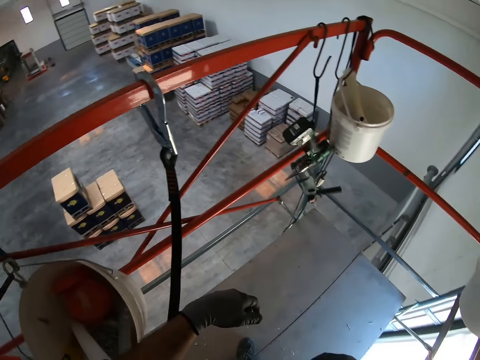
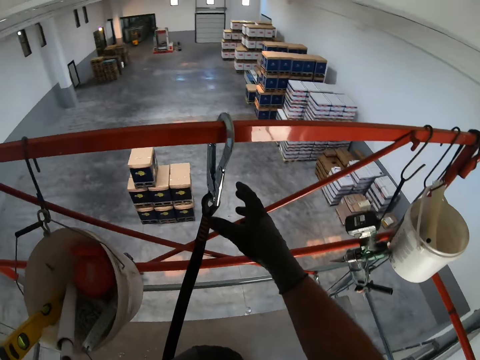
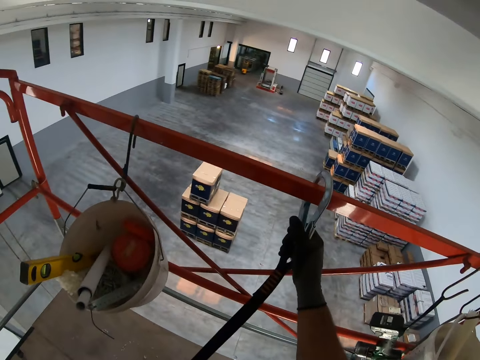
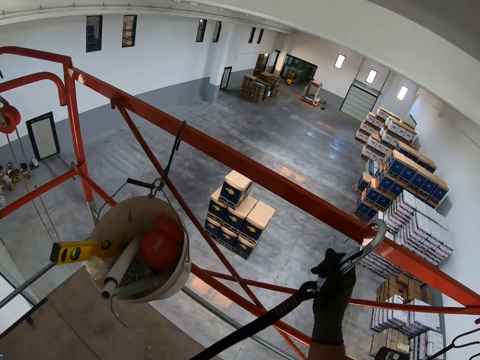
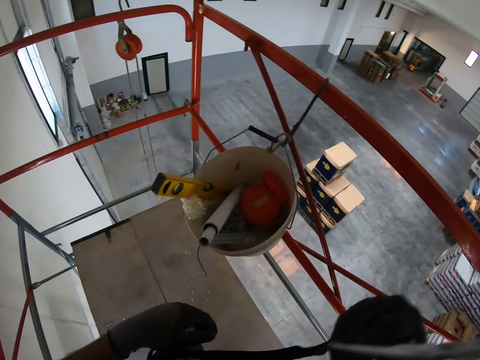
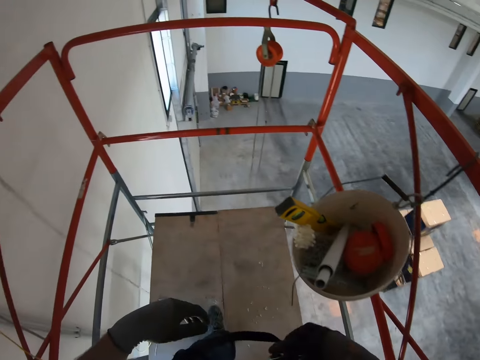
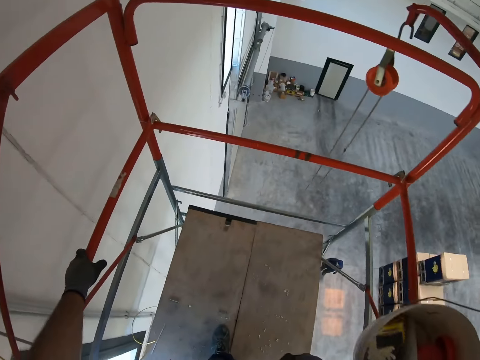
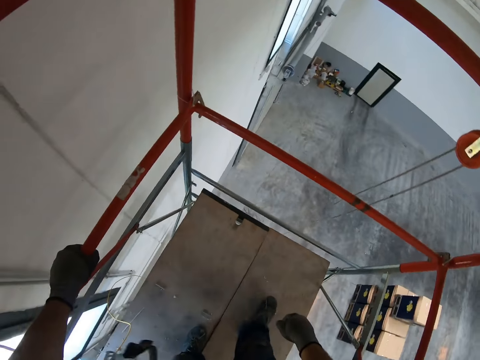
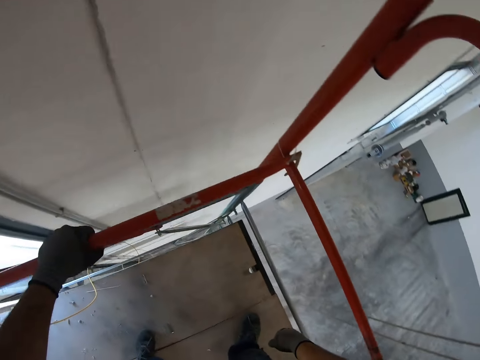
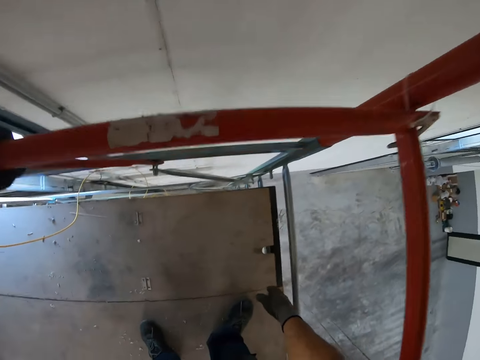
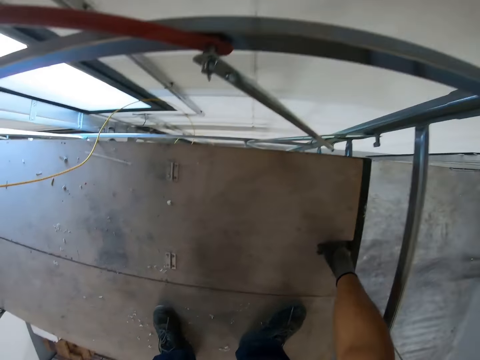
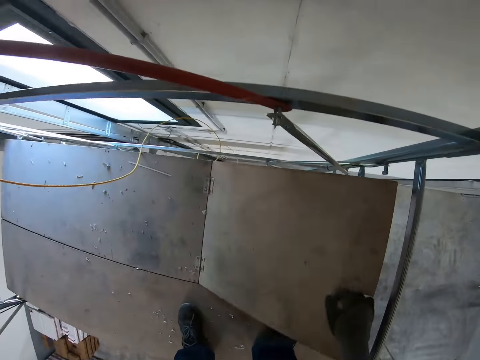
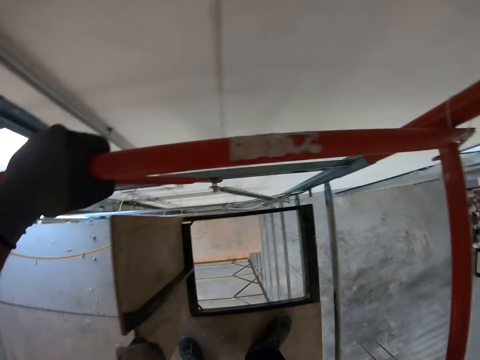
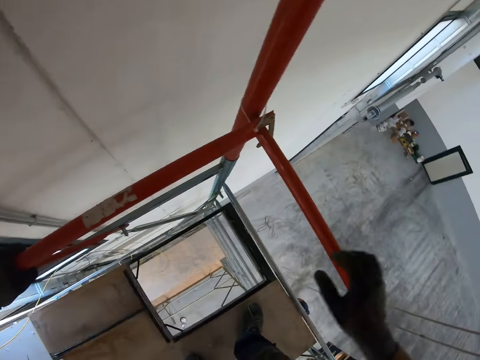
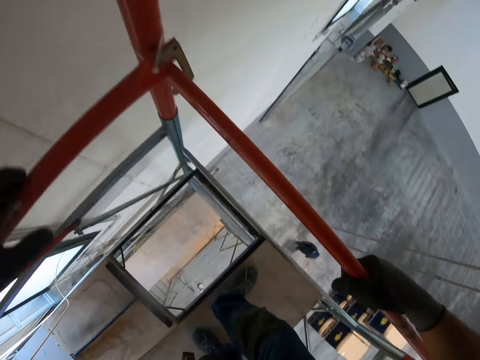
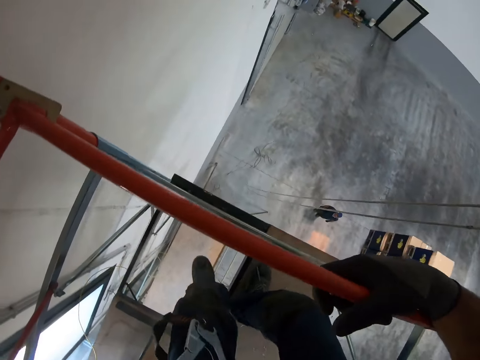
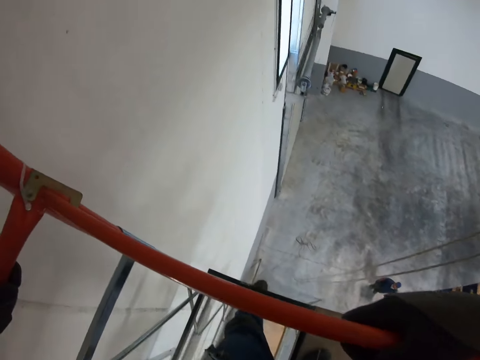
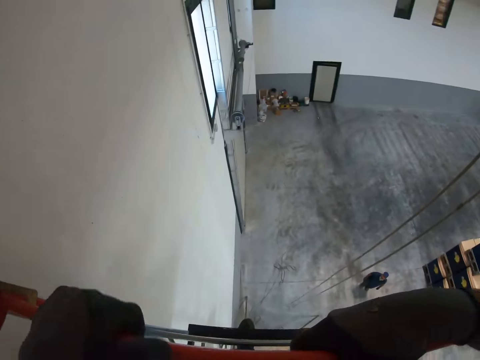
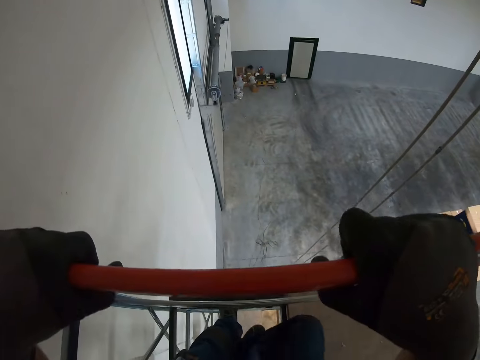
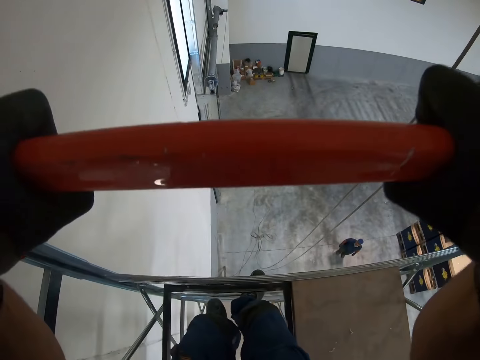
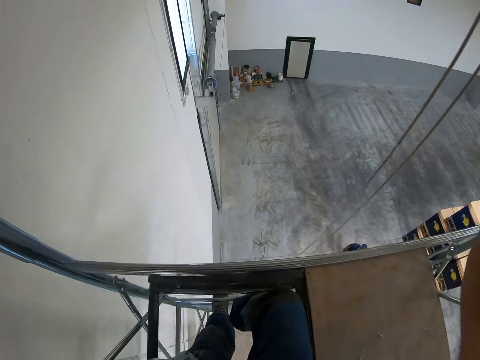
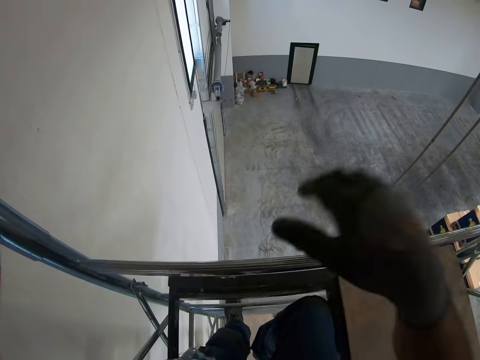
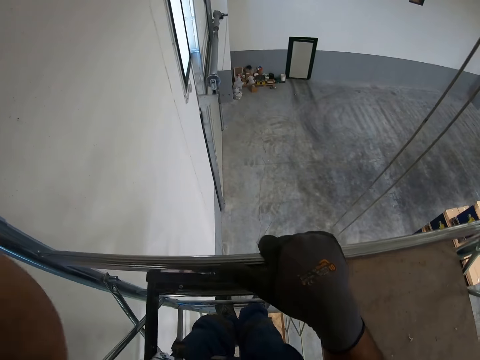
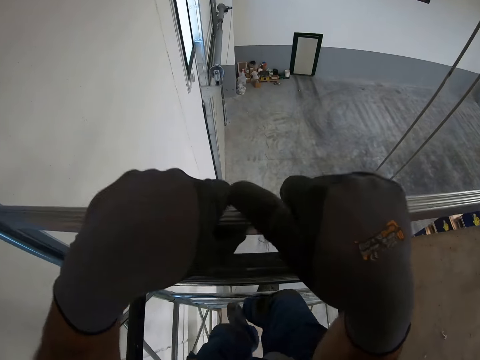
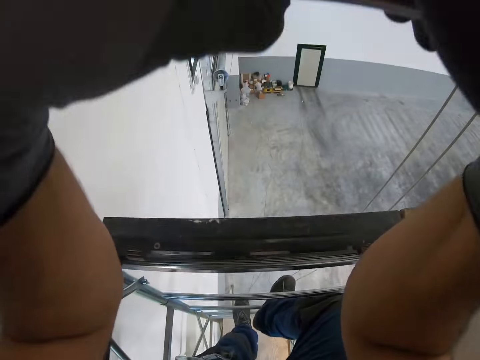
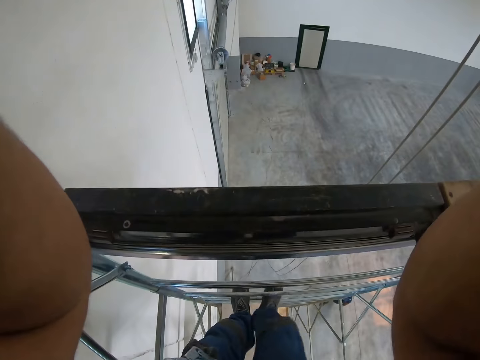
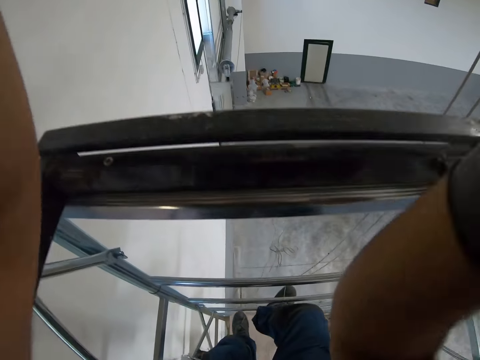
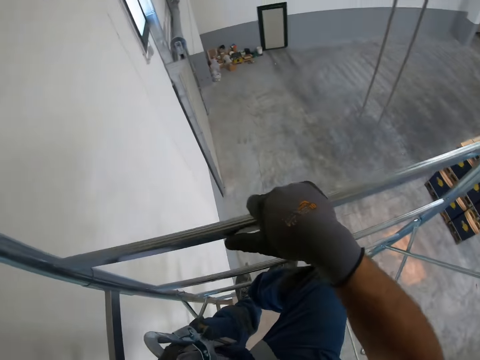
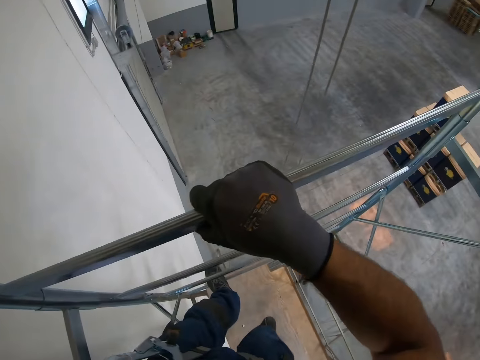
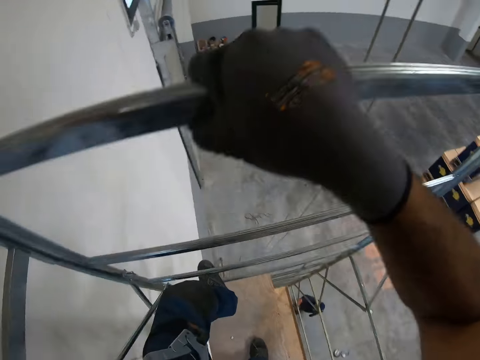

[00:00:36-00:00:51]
The camera wearer unhooks a harness strap from the rail. He moves towards his right. He opens a hatch on the floor. He holds on to the metal railings. He goes down the hatch from the scaffold. He steps down the ladder.

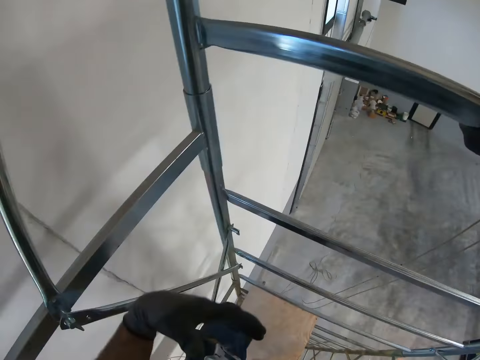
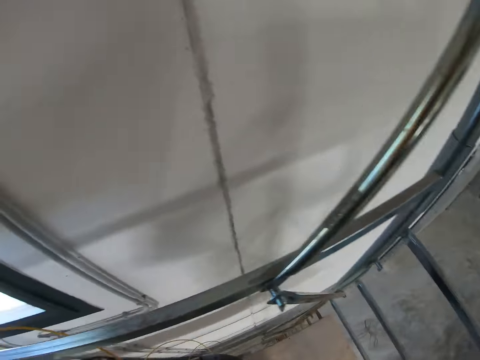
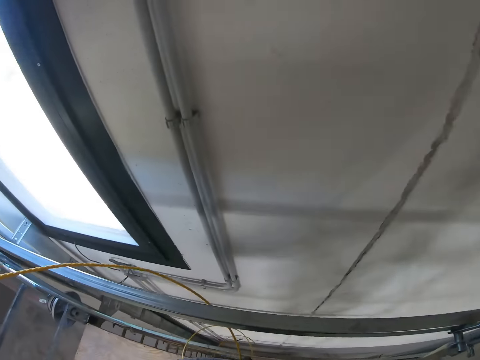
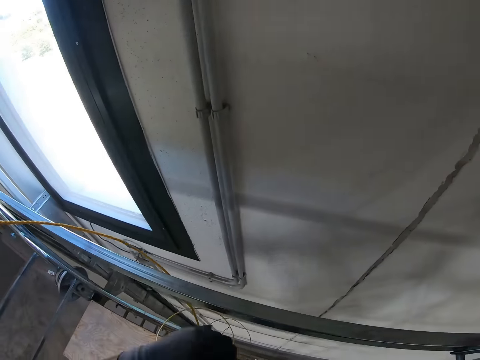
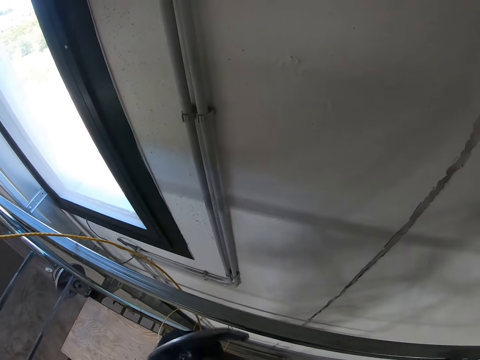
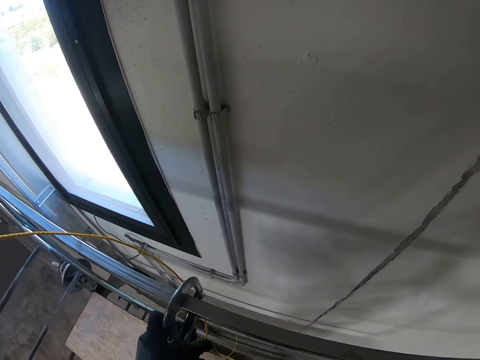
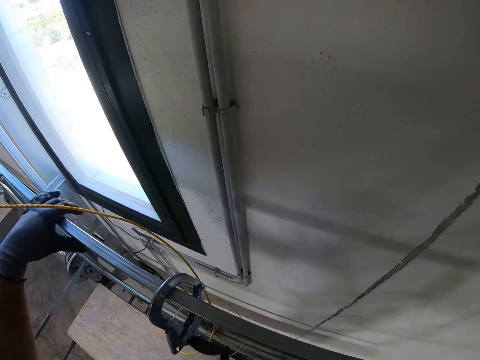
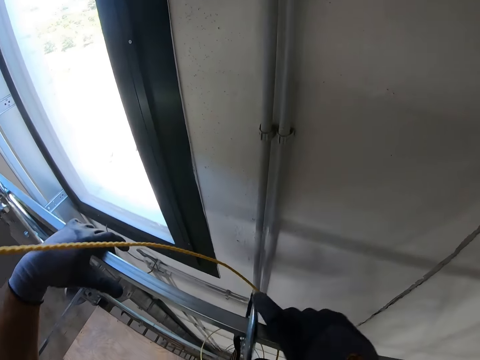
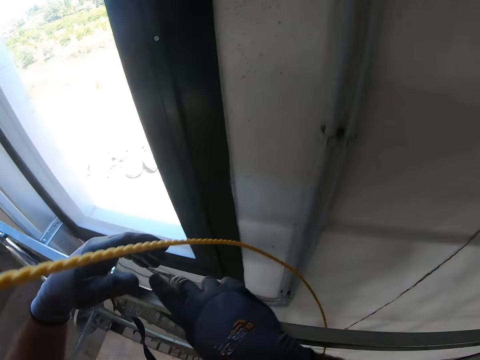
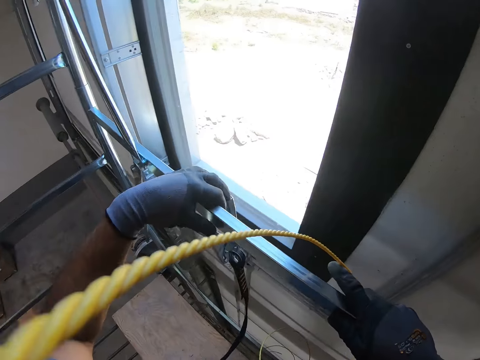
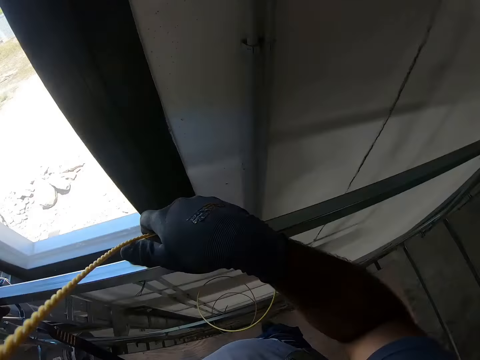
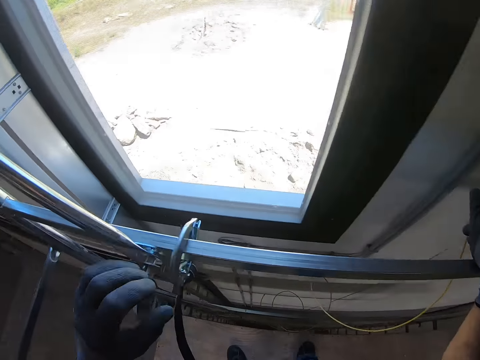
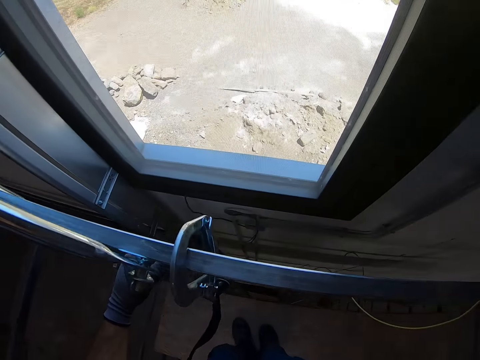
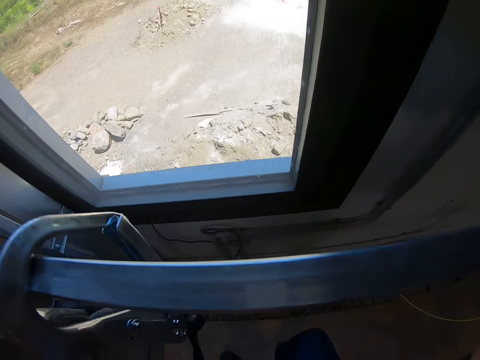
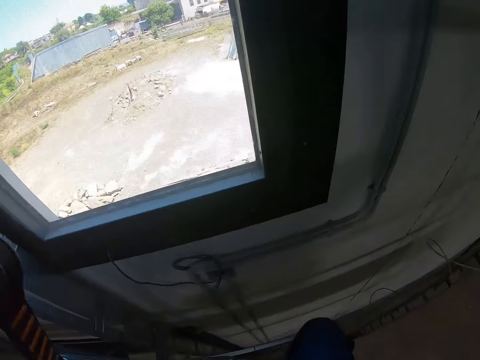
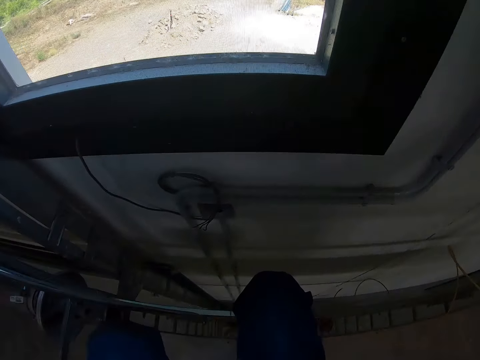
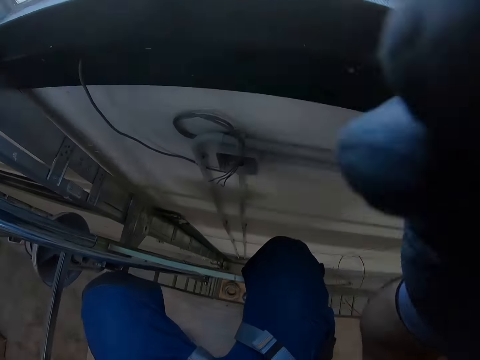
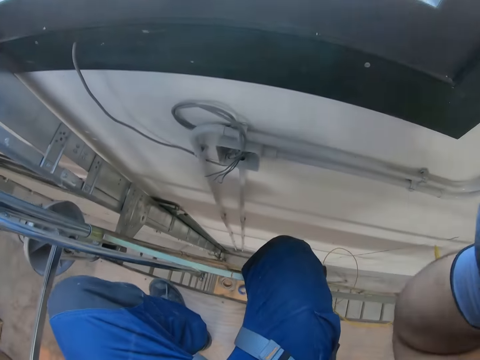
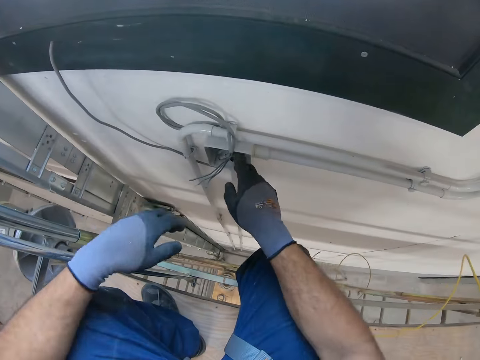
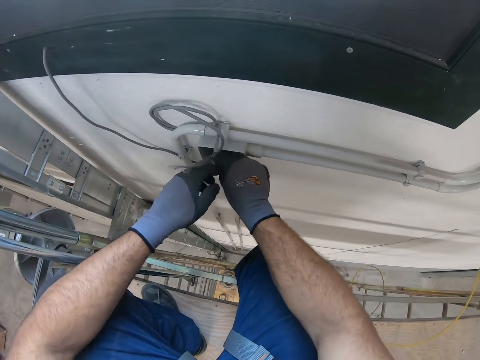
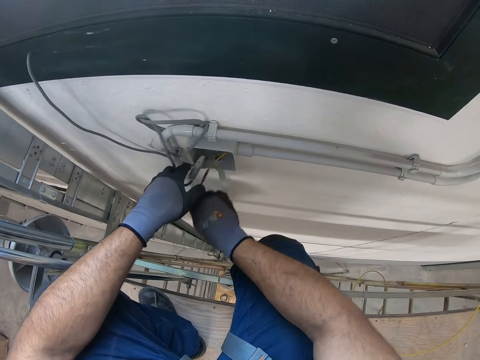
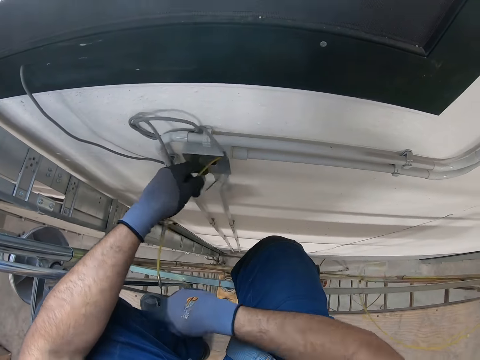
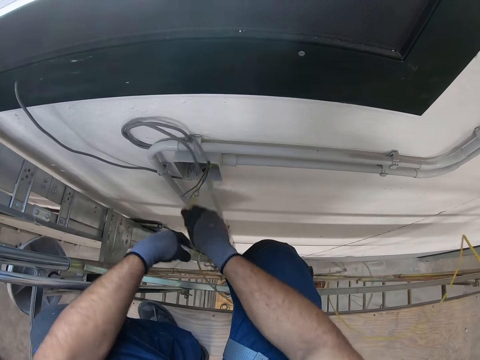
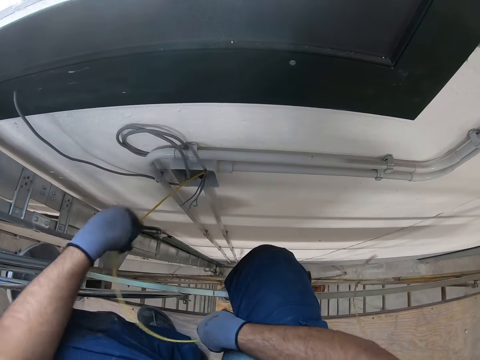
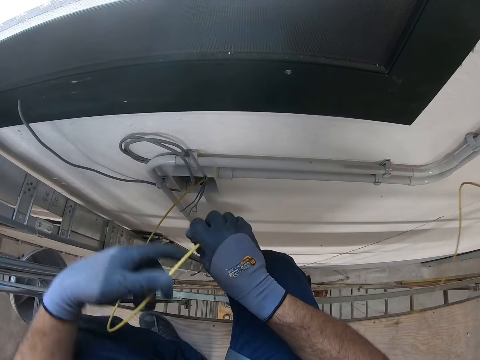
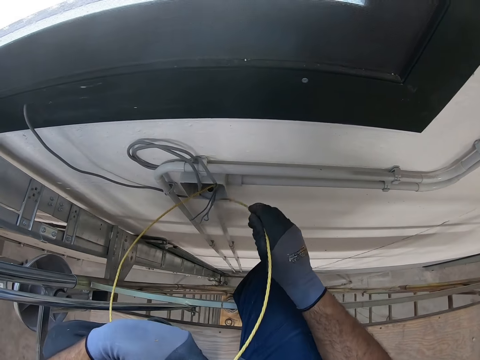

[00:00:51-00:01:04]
The camera wearer hooks his harness to the rail. He pushes the hook towards the edge of the scaffold. He moves the cable. He descends from the scaffold. He squats down. He pulls the cable from a pipe on the wall.
